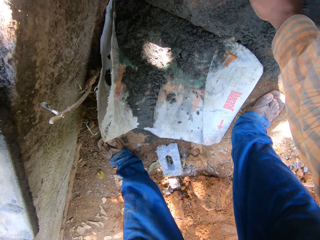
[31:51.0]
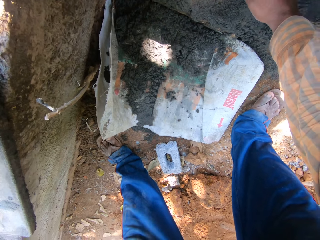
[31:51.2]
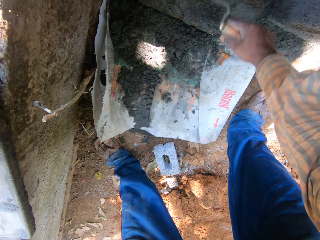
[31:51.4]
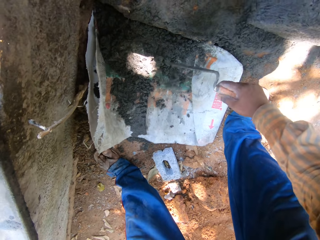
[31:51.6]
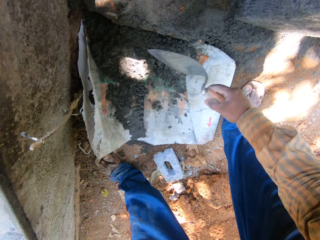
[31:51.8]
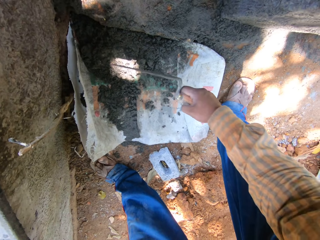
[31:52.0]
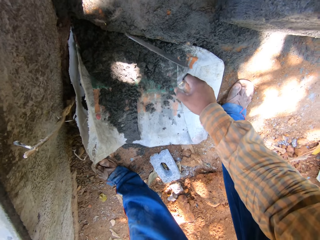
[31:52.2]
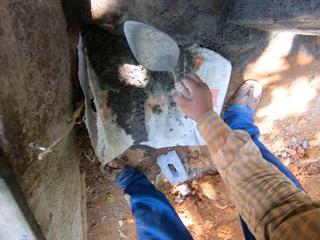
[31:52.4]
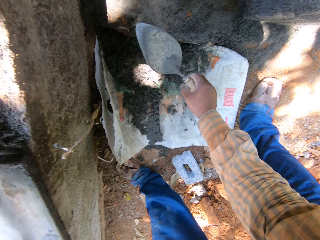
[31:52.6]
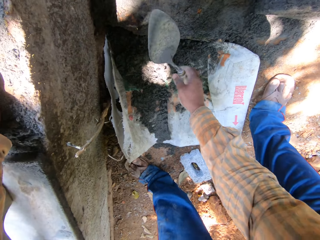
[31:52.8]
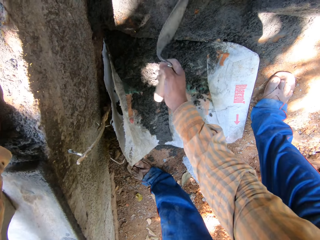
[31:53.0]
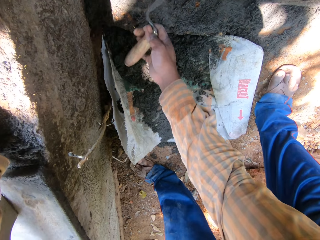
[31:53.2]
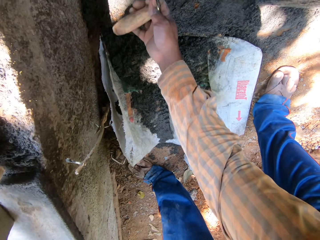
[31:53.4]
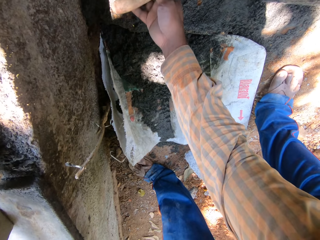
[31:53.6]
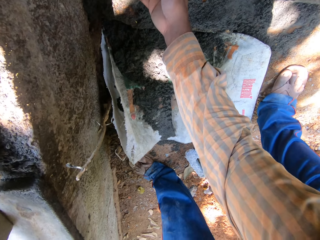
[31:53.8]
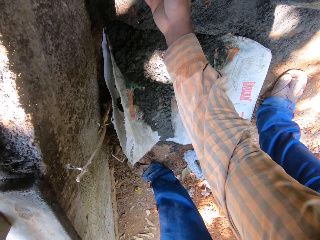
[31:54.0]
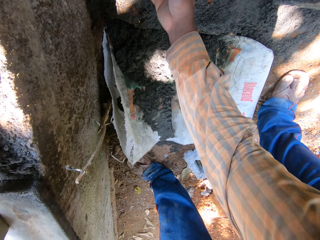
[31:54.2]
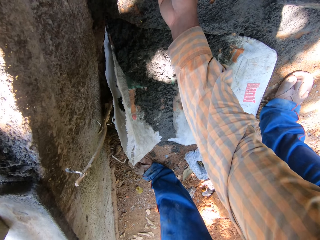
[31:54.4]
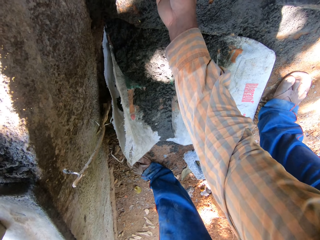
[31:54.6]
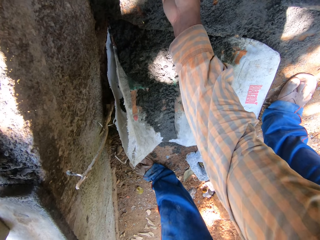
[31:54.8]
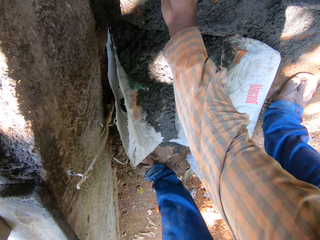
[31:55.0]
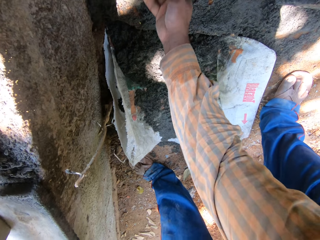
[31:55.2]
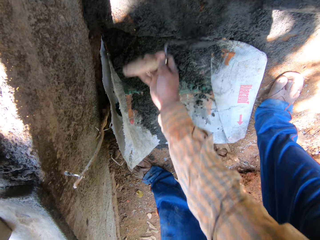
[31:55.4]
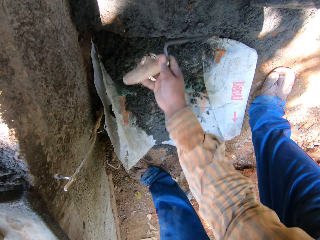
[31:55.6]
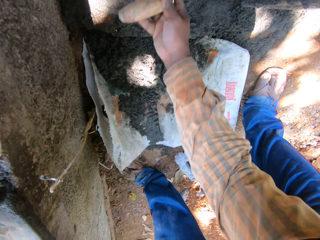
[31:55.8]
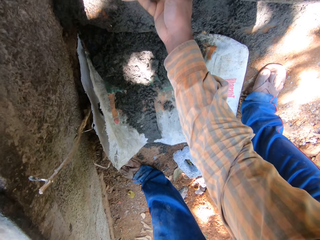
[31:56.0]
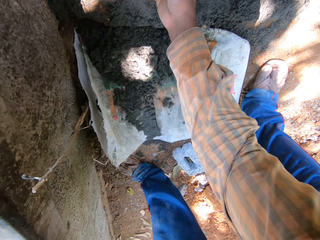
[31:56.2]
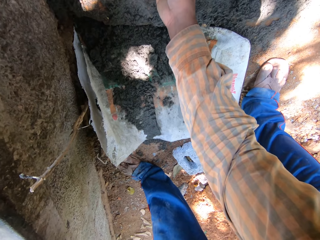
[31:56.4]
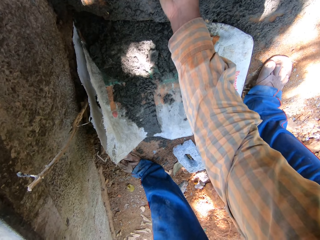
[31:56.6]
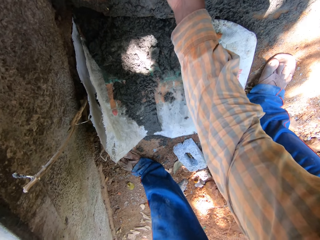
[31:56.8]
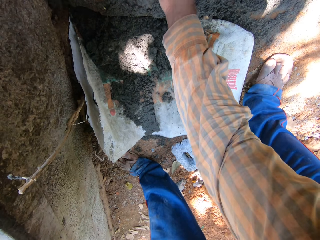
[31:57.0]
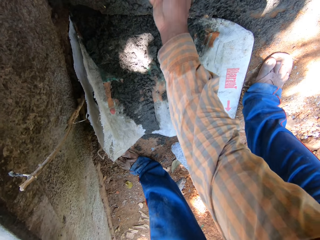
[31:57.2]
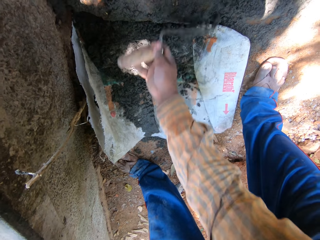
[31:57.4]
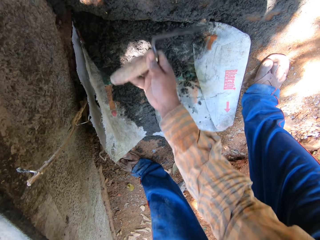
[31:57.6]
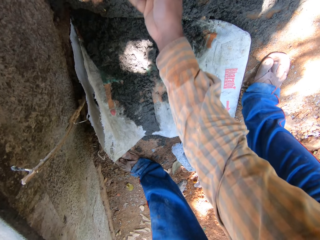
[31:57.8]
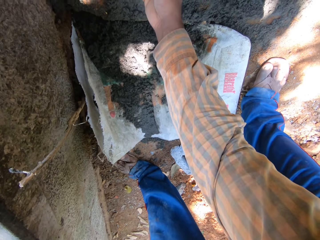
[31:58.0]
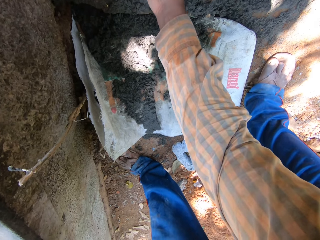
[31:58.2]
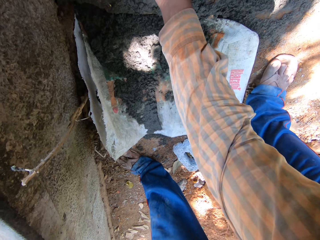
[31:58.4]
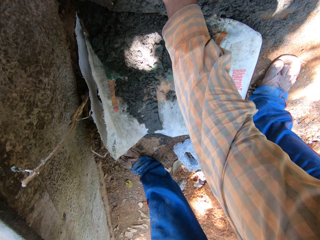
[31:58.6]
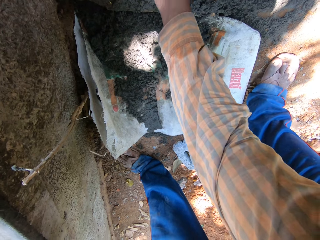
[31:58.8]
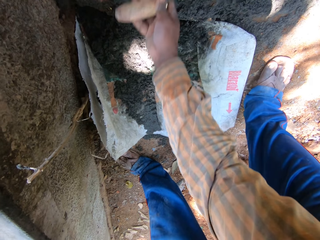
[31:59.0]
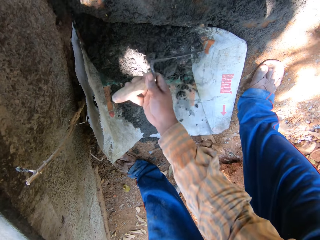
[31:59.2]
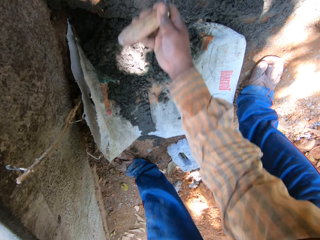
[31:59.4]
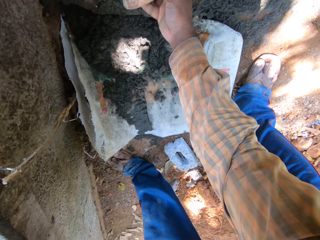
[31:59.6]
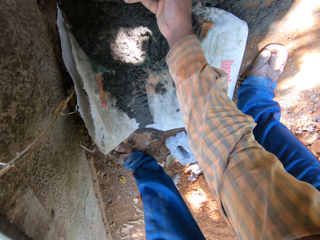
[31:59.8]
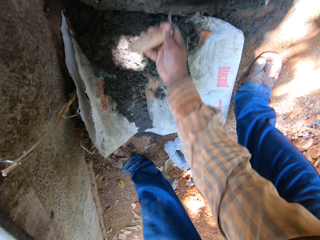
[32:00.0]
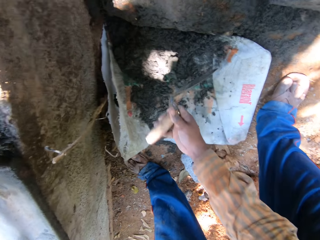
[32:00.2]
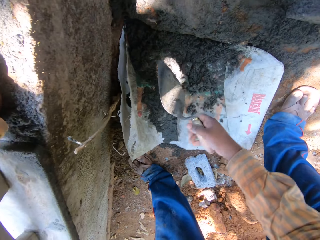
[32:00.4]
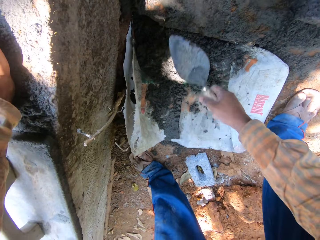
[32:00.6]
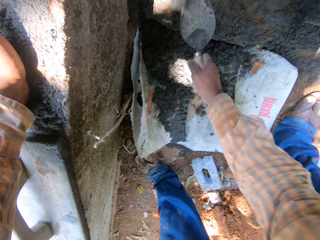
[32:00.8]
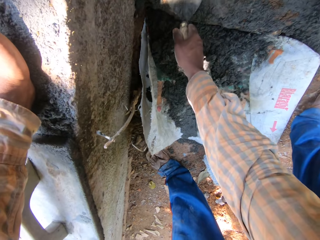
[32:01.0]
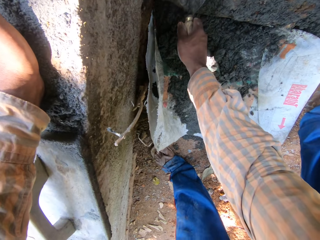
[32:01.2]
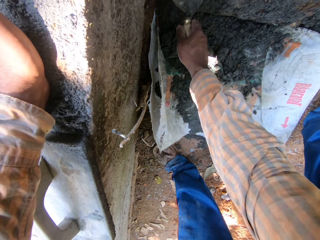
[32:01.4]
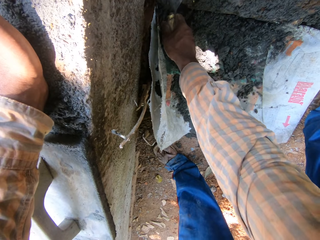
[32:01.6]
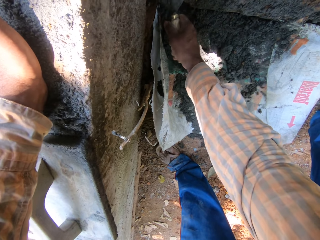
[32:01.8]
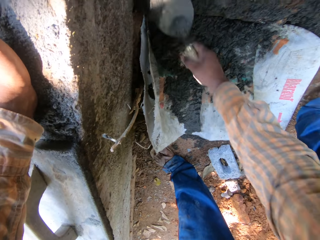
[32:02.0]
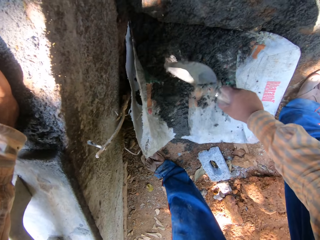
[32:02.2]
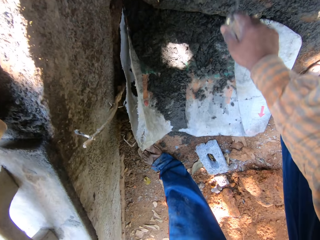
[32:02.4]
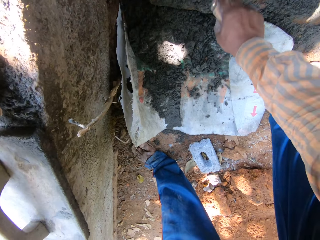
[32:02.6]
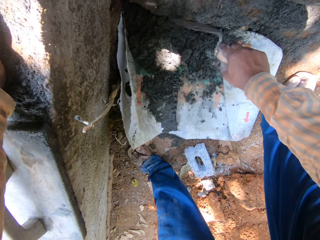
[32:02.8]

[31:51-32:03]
The camera wearer turns the trowel. They scrub cement on the ground. They turn the trowel. They scoop cement with the trowel.

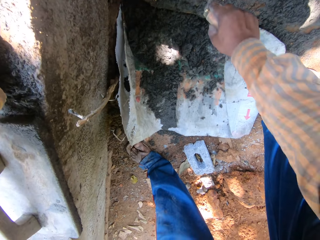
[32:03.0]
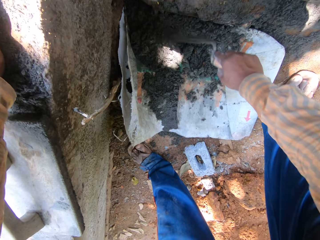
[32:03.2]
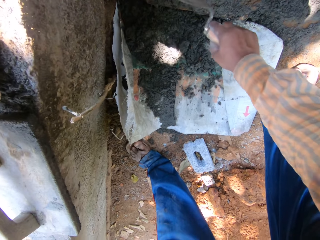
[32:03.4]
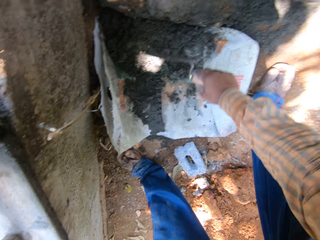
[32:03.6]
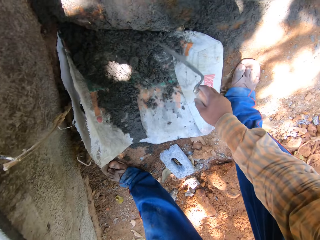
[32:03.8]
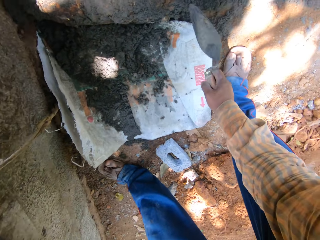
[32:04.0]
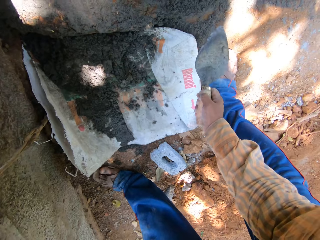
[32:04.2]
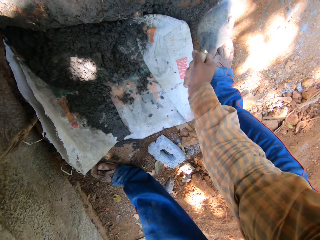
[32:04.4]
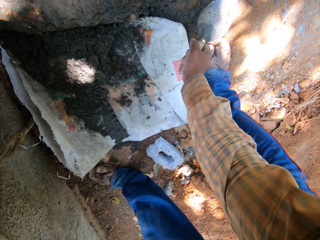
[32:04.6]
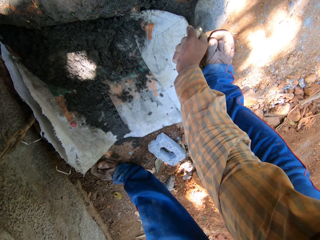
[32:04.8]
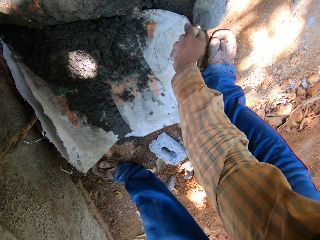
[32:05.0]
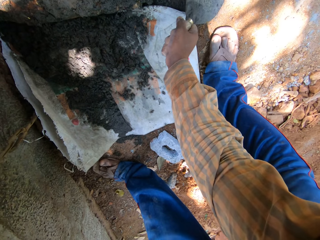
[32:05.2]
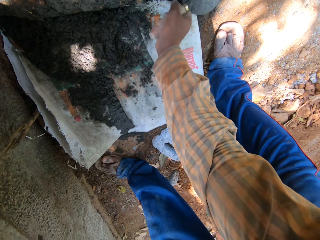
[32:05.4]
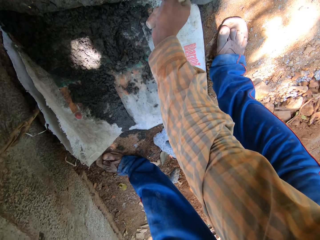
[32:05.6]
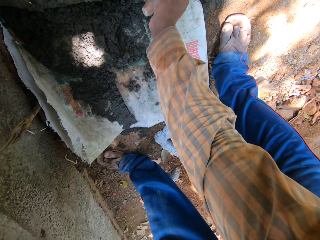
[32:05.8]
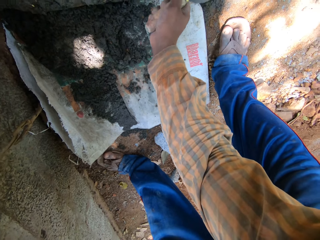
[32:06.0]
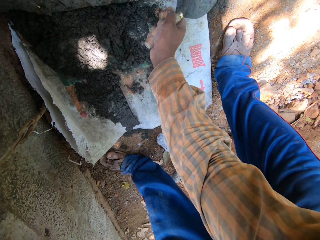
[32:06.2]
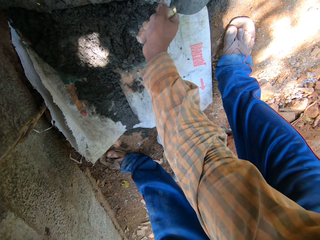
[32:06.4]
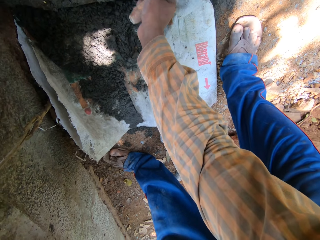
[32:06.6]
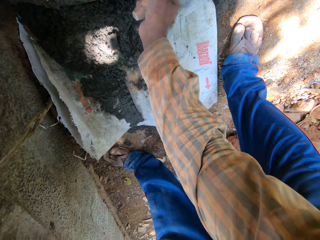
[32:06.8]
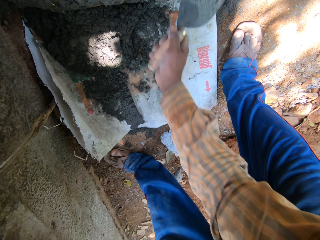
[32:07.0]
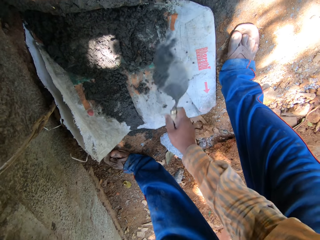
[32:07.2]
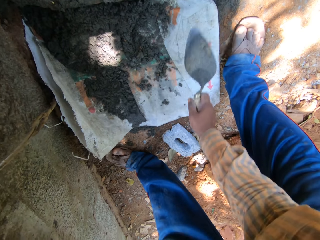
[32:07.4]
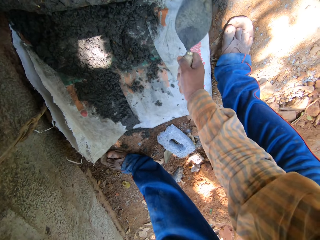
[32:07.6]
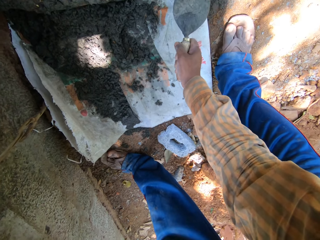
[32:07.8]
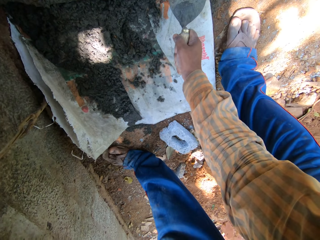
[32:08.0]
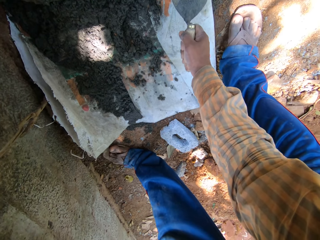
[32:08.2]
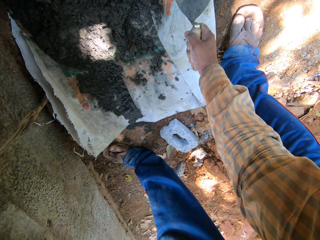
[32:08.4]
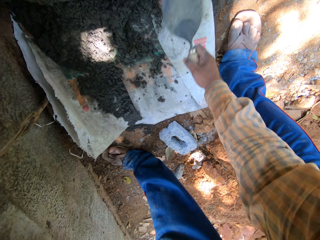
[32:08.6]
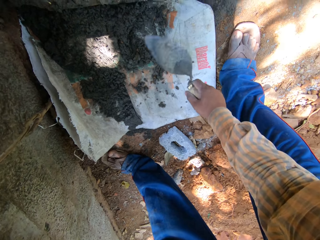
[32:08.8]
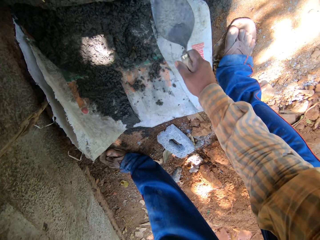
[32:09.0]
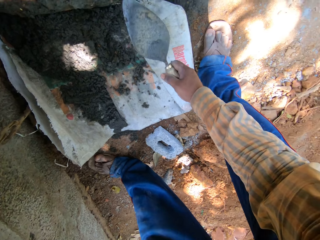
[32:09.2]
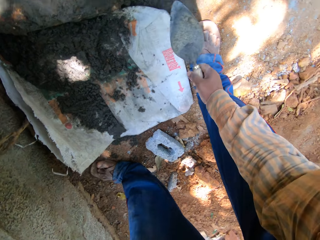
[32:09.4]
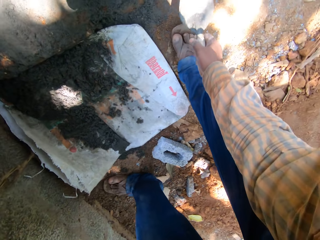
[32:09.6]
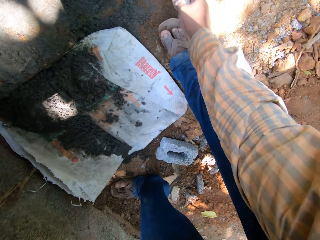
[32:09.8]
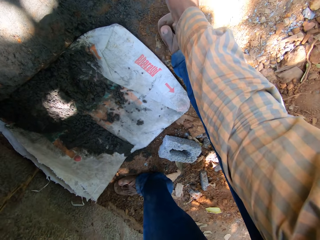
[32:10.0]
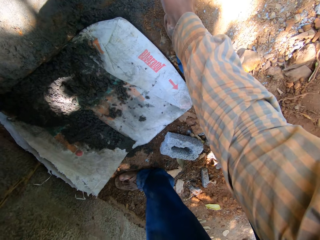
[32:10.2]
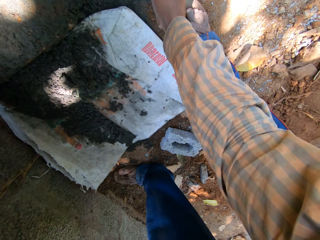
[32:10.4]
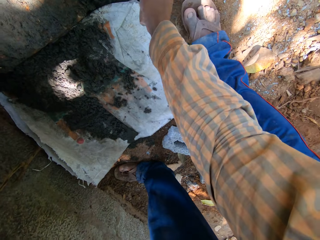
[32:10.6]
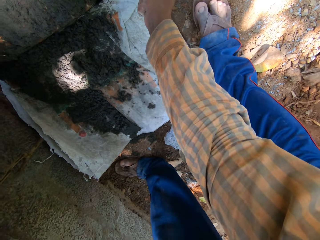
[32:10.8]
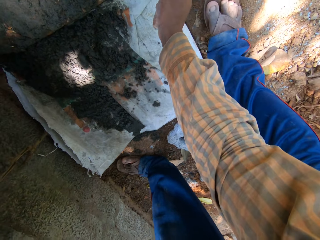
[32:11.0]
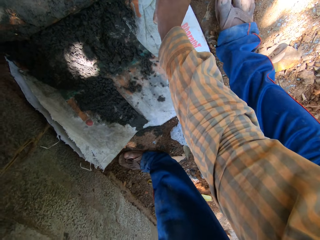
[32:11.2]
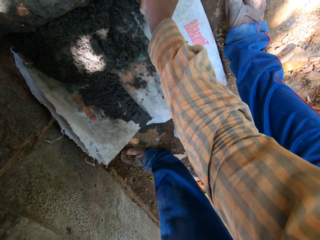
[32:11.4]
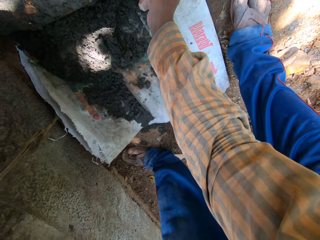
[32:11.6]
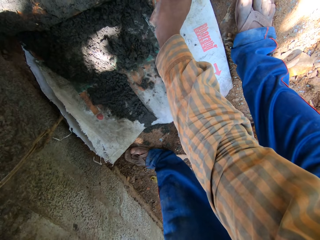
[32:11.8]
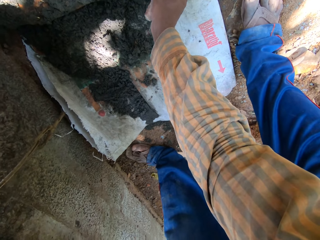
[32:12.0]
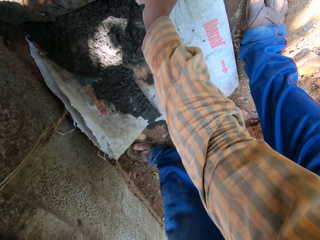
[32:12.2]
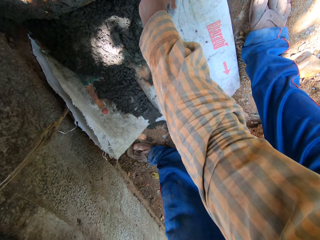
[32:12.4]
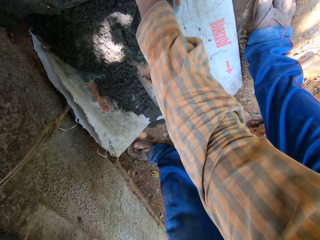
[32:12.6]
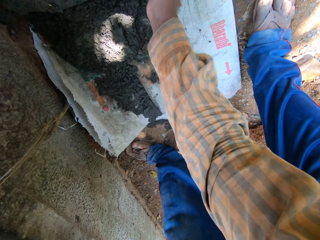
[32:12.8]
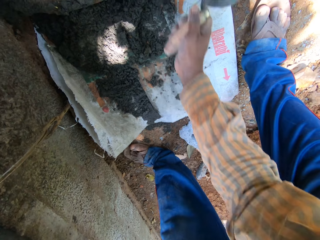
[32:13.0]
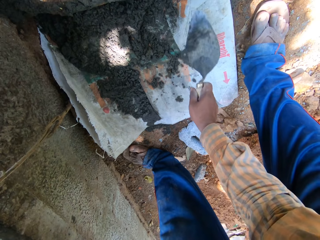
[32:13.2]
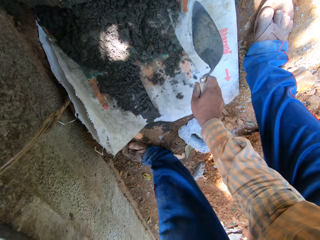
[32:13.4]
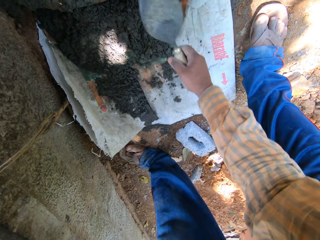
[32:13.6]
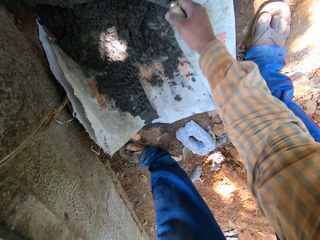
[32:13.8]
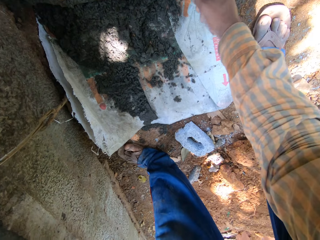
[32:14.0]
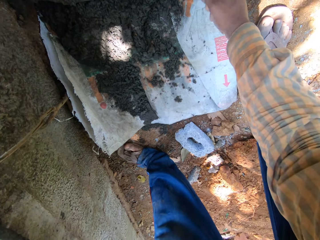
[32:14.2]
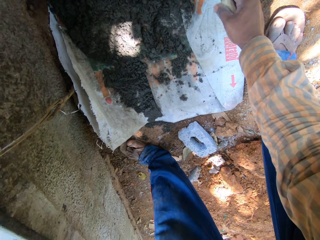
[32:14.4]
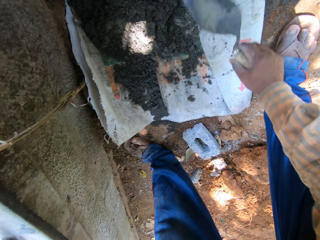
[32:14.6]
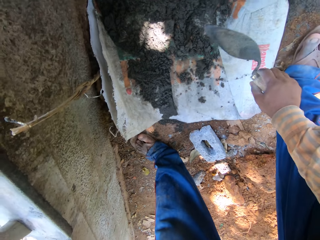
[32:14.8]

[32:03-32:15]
The camera wearer packs some concrete mix from the wall with the trowel in his right hand. He pours the concrete mix from the trowel in his right hand on the sack on the ground. He packs some concrete mix from the wall with the trowel in his right hand. He pours the concrete mix from the trowel in his right hand on the sack on the ground. He scoops cement with the trowel. He scrapes some concrete mix from the wall with the trowel in his right hand. He pours the concrete mix from the trowel in his right hand on the sack on the ground. He scrapes some concrete mix from the wall with the trowel in his right hand.
